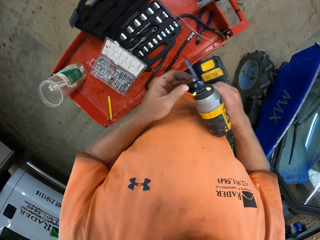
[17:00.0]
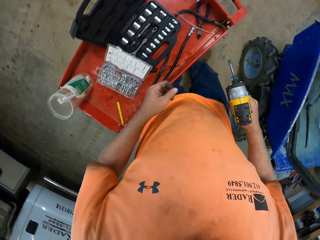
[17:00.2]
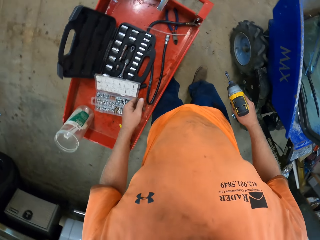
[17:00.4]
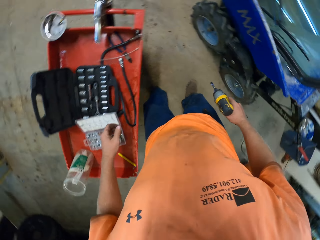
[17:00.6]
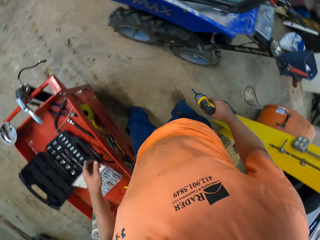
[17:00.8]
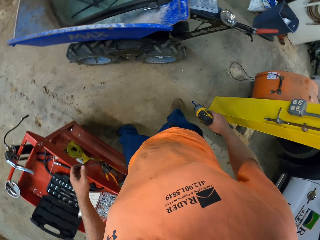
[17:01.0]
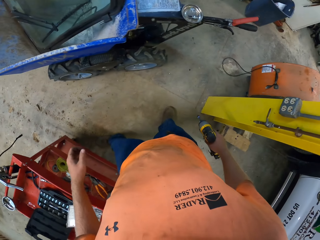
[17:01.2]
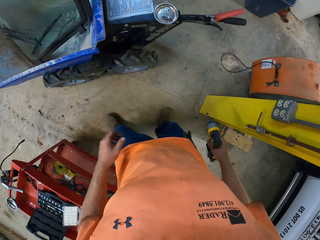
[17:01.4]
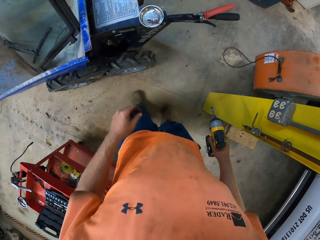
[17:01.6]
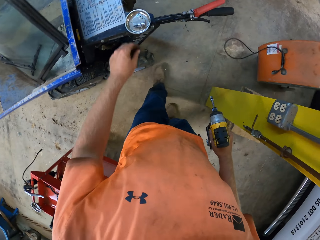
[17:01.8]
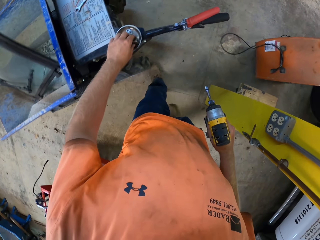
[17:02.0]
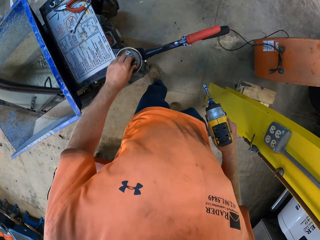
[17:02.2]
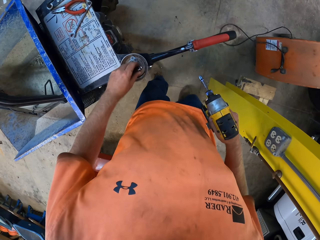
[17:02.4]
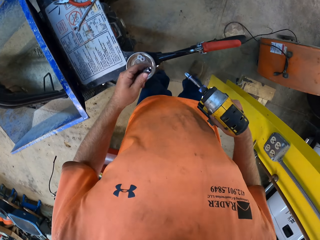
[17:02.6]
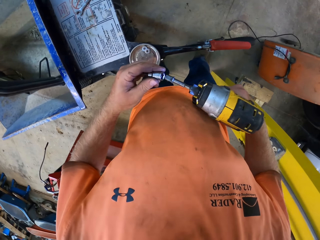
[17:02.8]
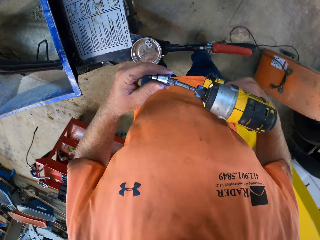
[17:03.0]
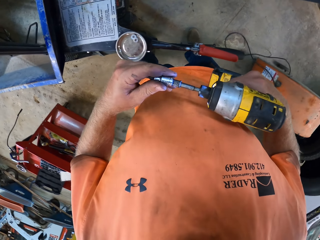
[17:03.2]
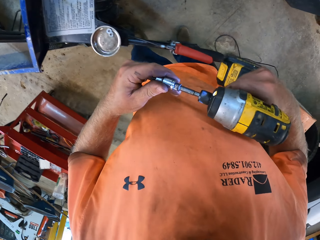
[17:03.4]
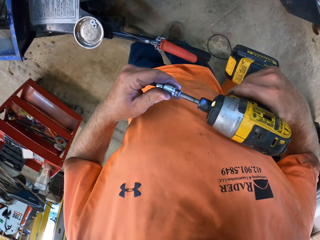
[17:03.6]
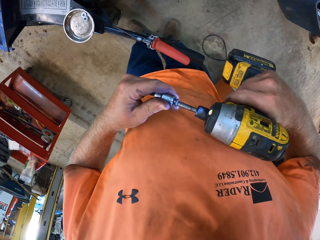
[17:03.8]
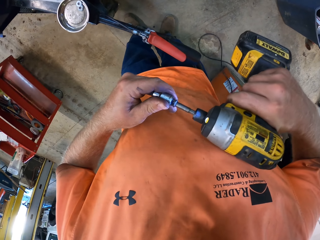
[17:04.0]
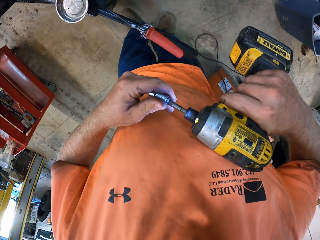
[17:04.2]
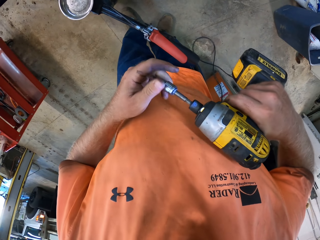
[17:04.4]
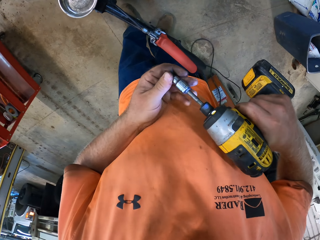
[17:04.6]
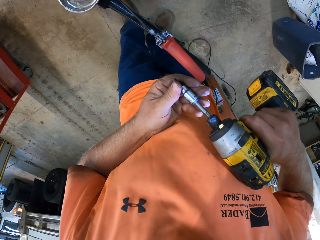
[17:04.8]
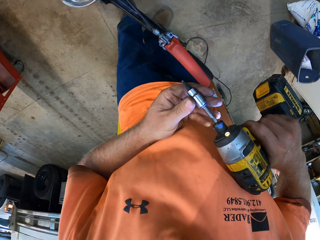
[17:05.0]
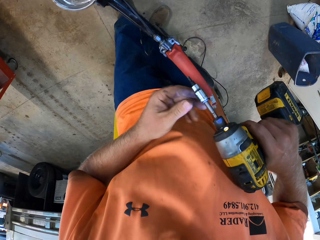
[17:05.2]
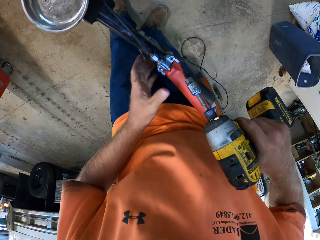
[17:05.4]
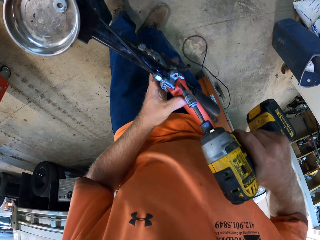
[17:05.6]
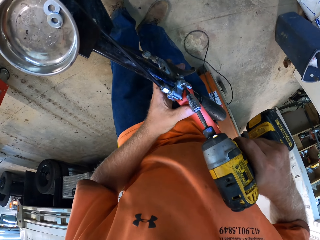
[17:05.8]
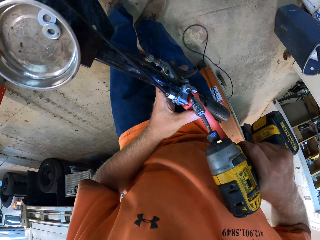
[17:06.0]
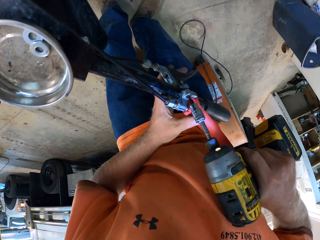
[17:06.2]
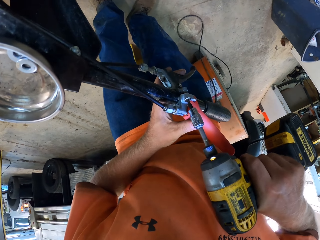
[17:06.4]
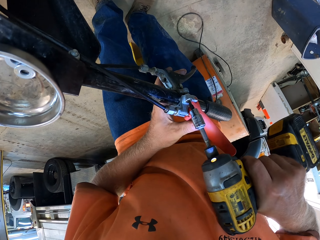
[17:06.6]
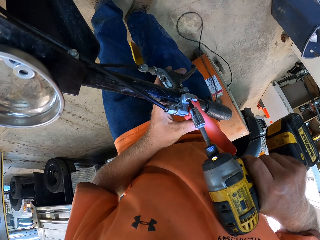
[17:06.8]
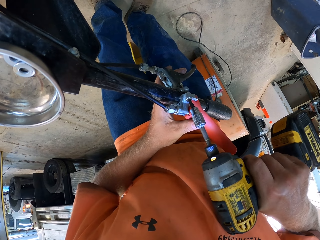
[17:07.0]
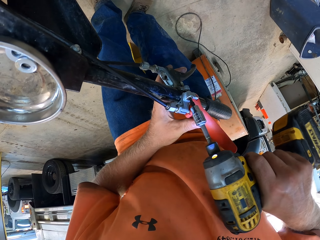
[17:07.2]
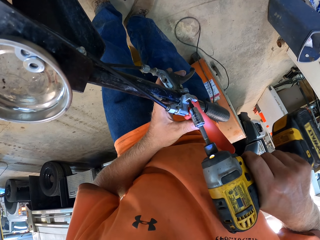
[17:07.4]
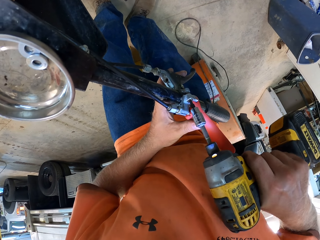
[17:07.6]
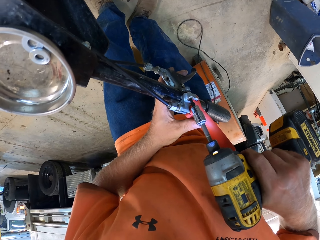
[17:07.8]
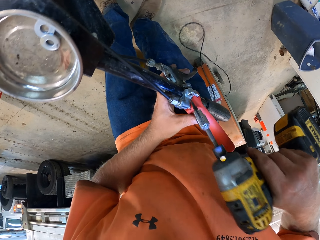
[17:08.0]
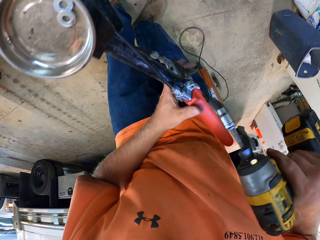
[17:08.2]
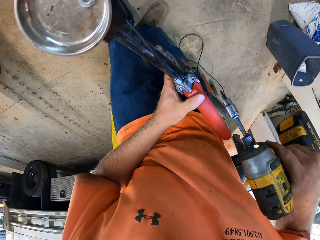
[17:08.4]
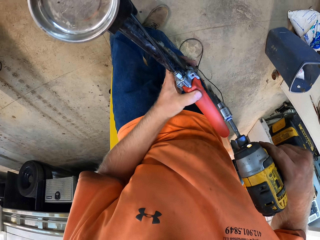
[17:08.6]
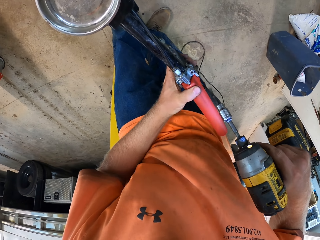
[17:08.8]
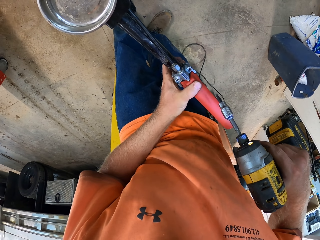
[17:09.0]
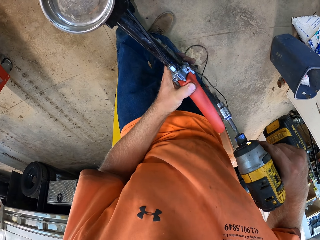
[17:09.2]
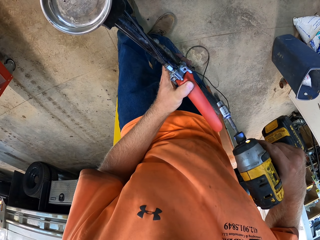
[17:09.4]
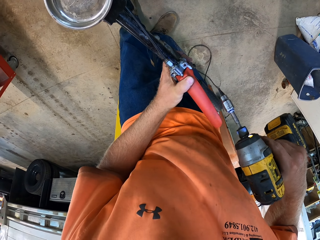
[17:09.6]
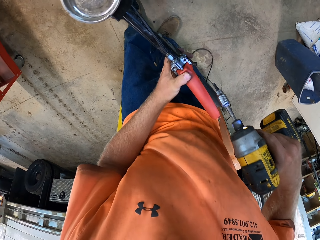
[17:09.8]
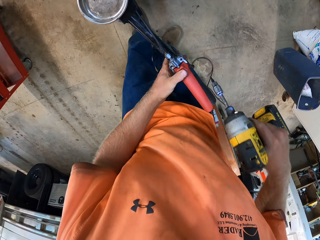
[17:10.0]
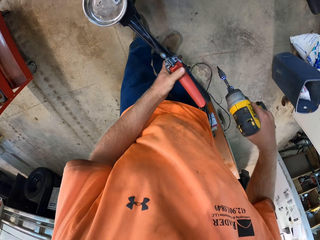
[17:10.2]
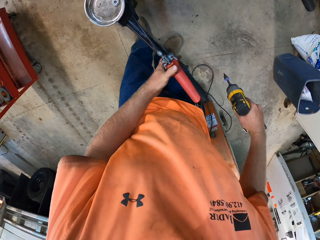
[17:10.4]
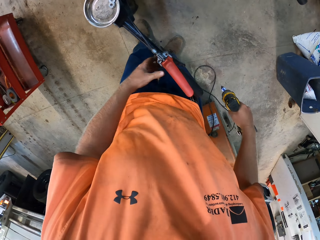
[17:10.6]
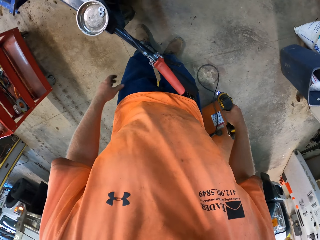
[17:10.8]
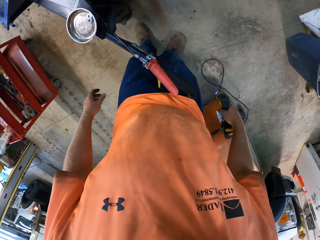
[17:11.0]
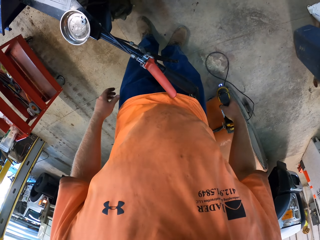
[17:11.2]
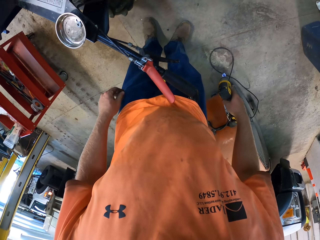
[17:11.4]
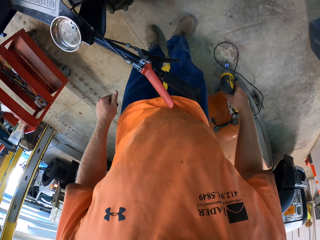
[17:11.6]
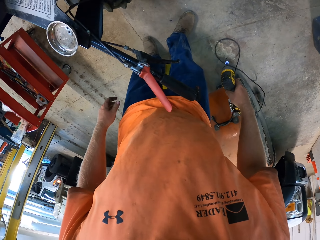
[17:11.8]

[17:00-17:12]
The camera wearer picks up the bit holder from the bowl on the mini dumper with his left hand. He inserts the bit holder in his left hand in the cordless screwdriver in his right hand. He holds the clutch levers on the handle of the mini dumper with his left hand. He drives the screw into the clutch levers on the handle of the mini dumper with the cordless screwdriver in his right hand.

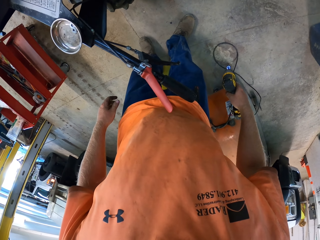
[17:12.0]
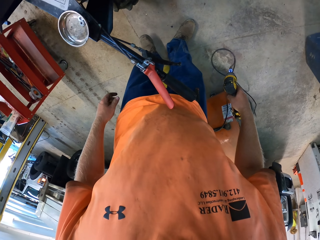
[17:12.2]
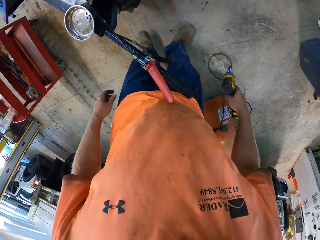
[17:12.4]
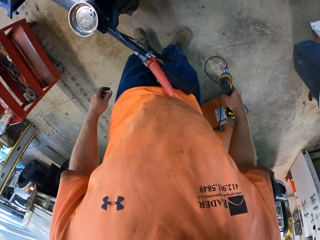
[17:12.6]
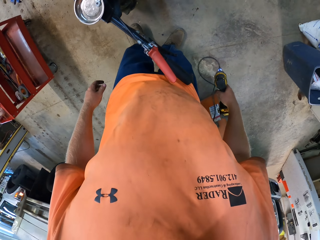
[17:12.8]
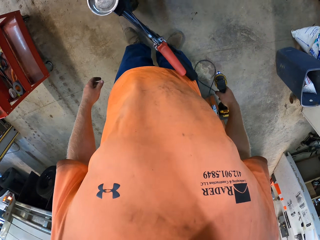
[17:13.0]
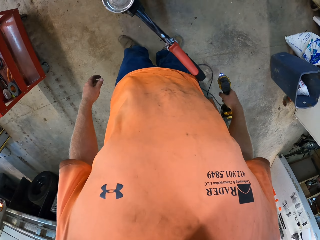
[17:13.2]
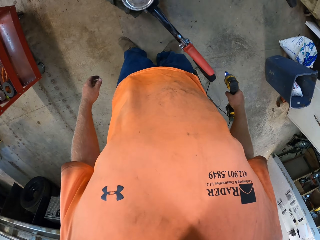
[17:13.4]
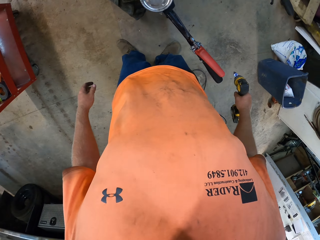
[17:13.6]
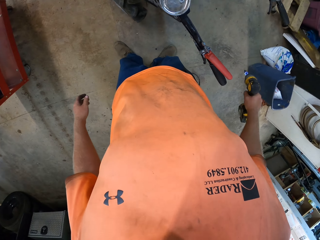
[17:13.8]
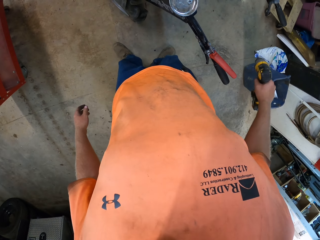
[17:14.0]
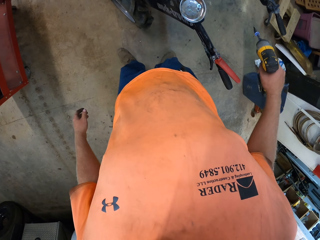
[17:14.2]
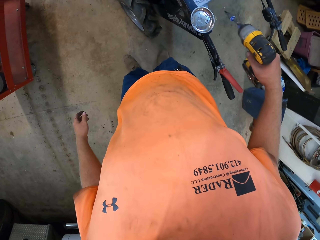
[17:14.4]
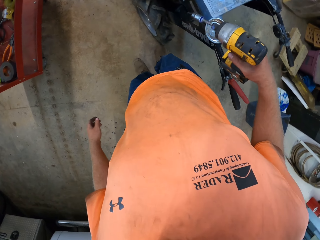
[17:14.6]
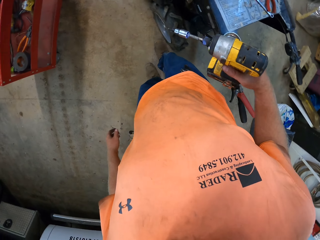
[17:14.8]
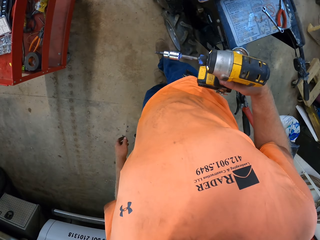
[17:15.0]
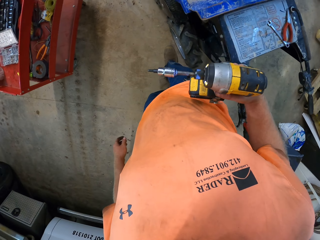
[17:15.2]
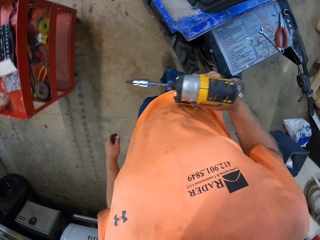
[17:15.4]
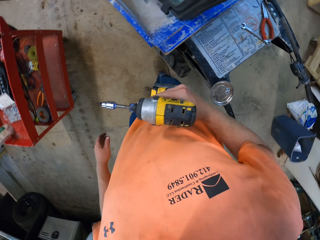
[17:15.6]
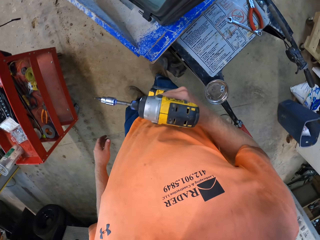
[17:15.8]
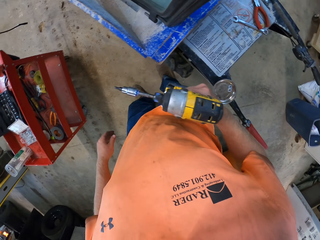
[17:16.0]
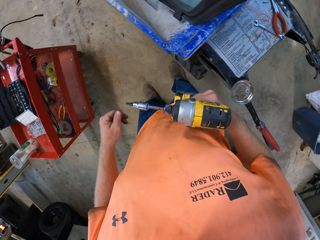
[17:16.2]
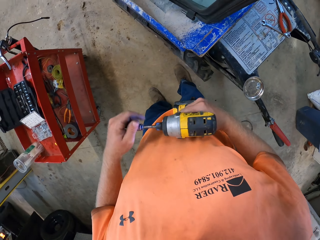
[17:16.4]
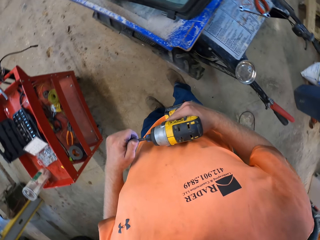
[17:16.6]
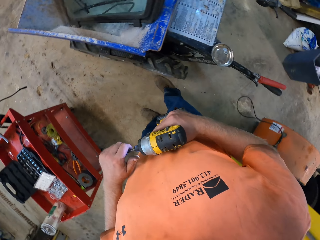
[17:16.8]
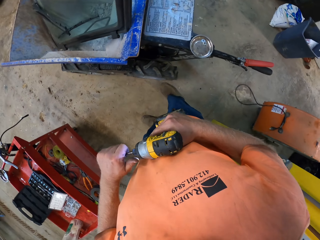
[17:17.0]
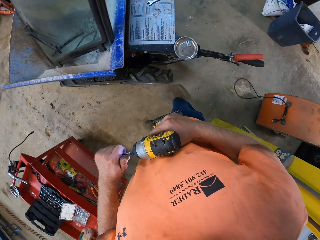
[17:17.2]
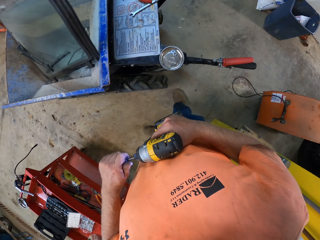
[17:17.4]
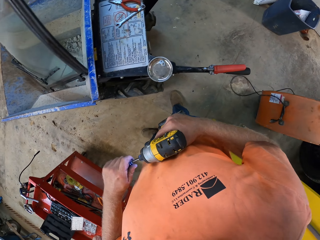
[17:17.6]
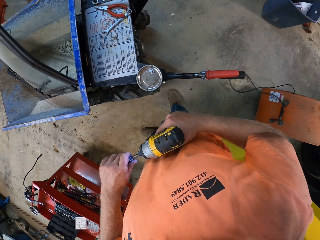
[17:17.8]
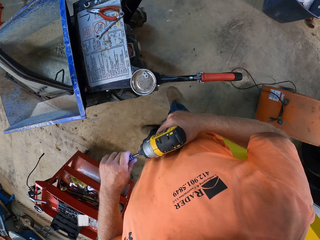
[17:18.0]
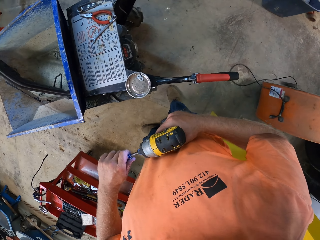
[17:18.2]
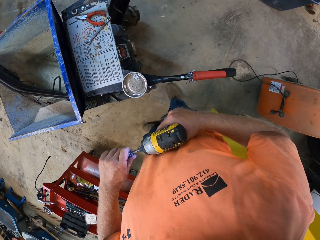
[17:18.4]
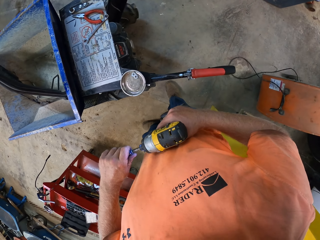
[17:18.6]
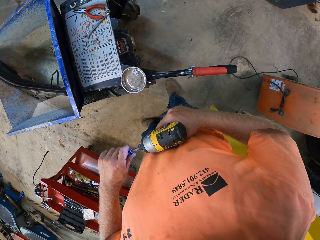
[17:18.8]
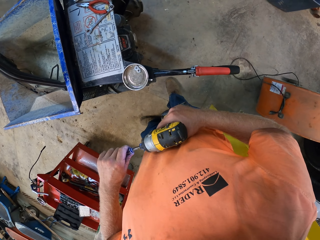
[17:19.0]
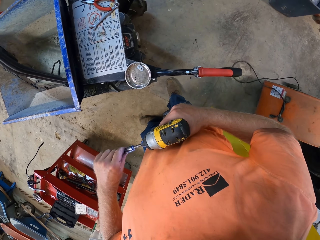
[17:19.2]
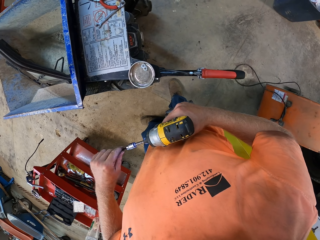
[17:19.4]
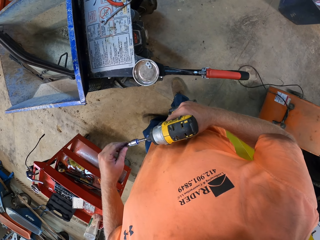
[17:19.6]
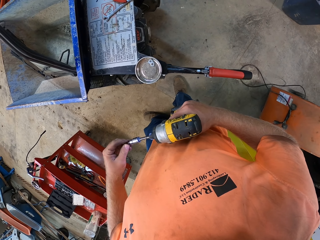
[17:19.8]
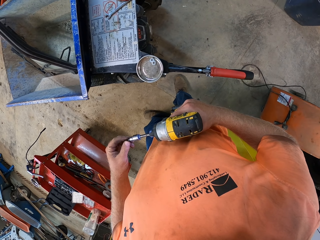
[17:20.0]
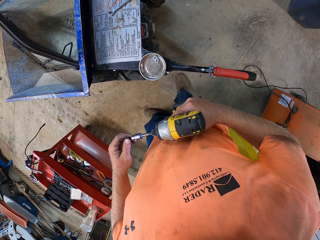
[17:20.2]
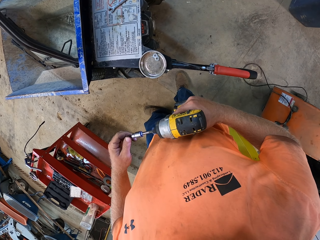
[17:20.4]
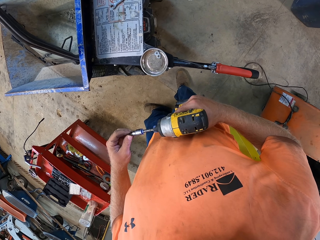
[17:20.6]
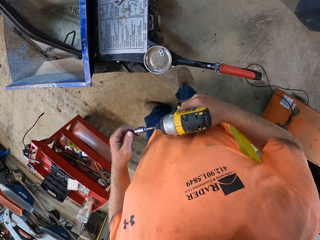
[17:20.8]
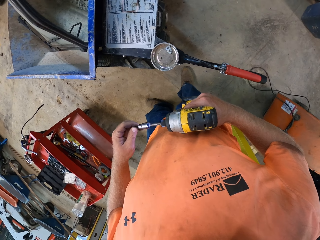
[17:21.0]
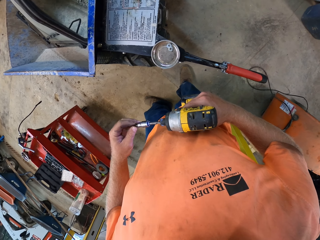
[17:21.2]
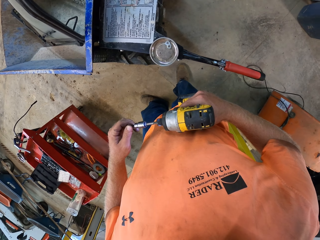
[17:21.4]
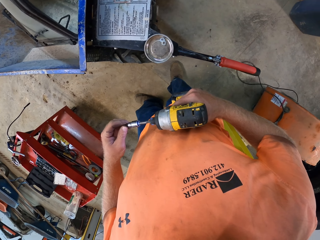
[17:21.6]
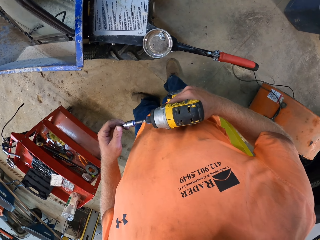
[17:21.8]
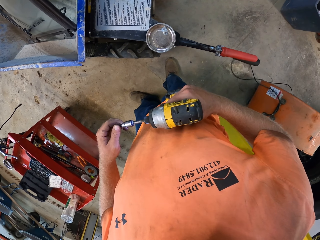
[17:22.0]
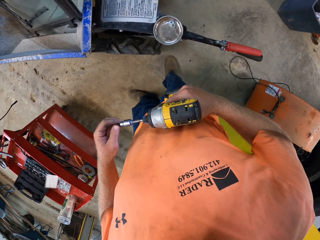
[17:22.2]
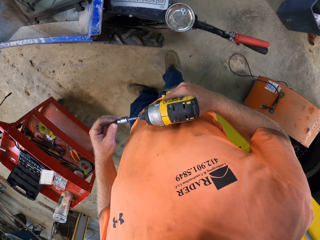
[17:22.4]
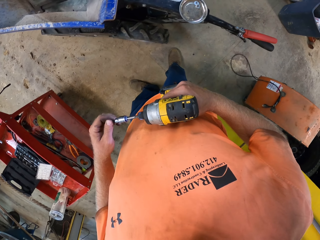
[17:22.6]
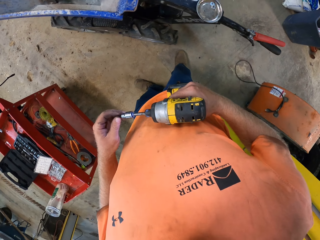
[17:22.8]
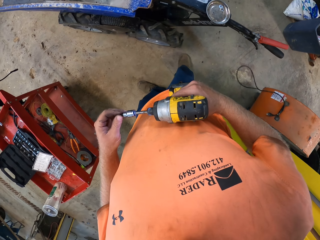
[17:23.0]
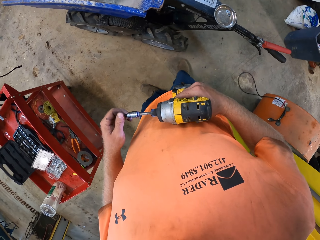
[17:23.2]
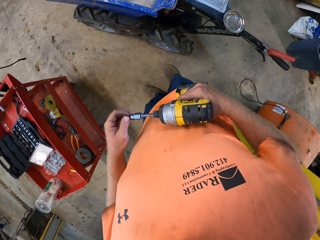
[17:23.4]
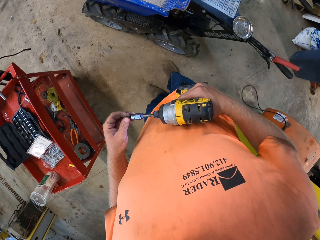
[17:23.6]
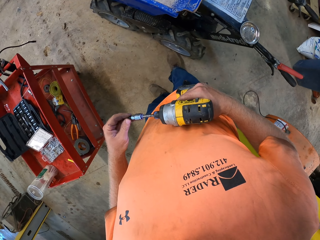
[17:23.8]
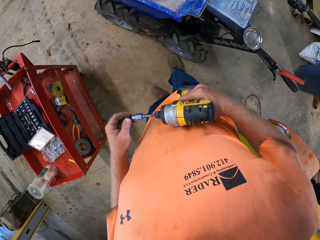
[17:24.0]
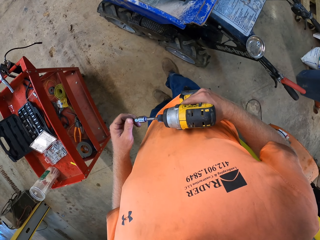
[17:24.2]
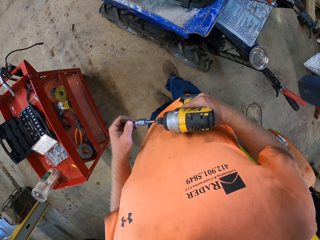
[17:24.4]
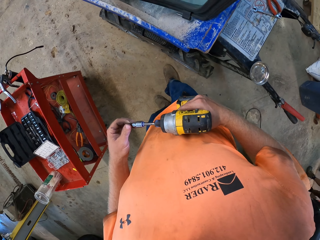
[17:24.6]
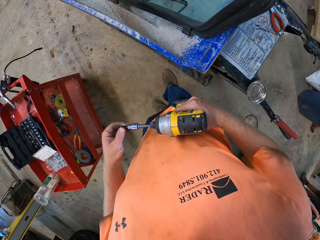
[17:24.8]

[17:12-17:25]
The camera wearer holds the chuck of the cordless screwdriver in his right hand with his left hand. He removes the screw from the bit holder of the cordless screwdriver in his right hand with his left hand.
